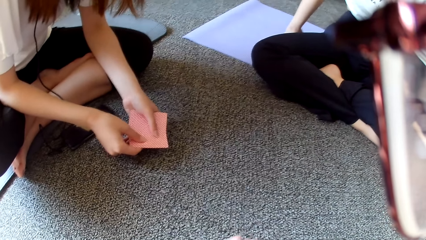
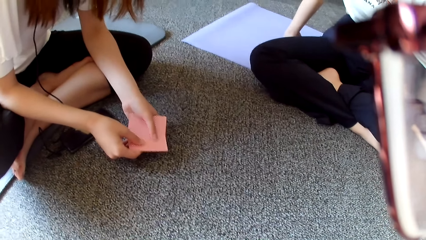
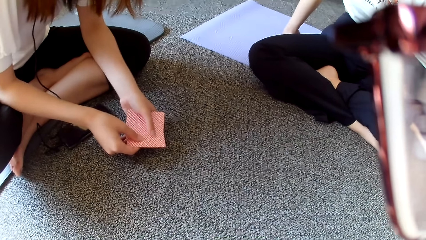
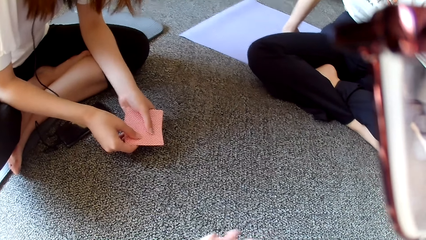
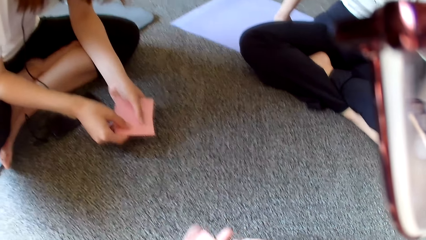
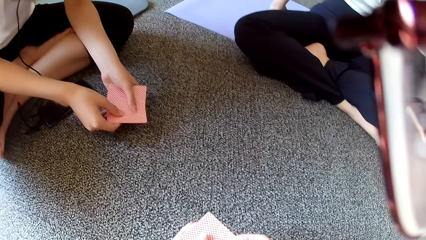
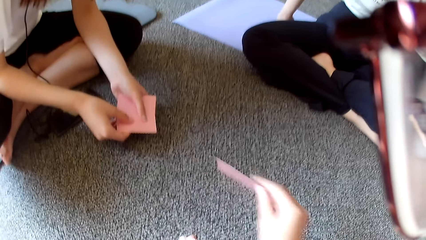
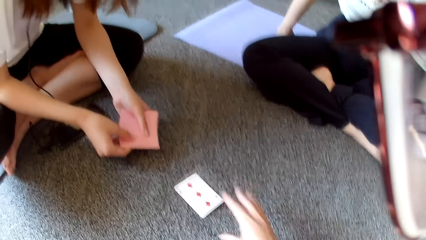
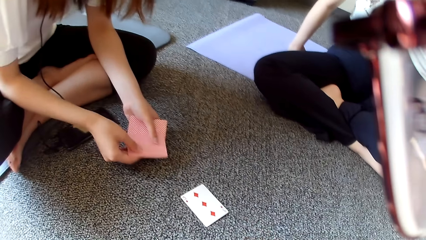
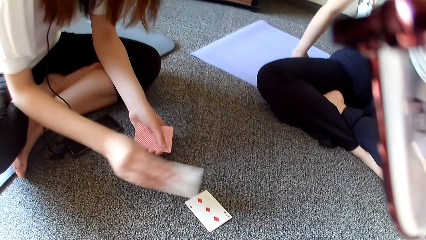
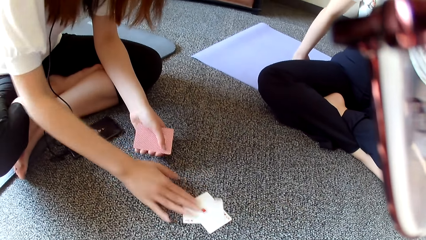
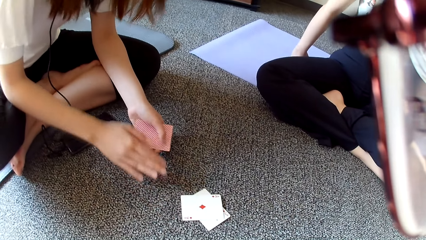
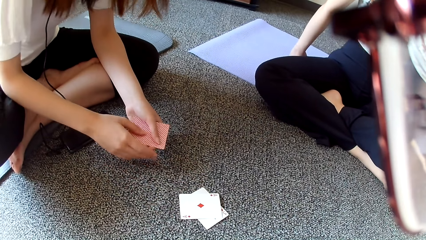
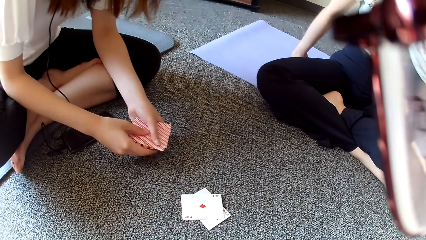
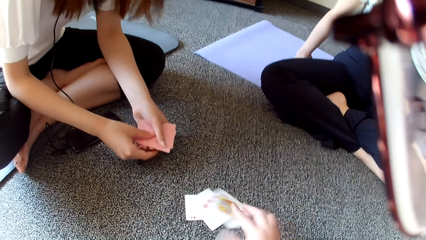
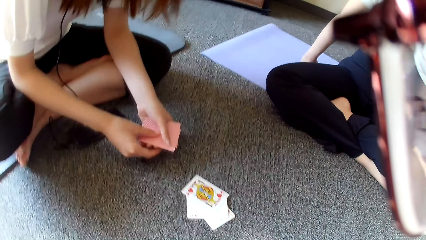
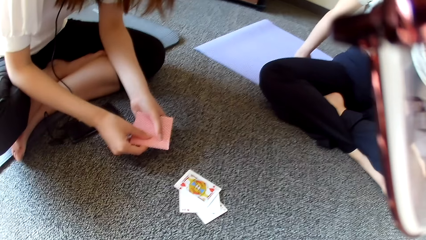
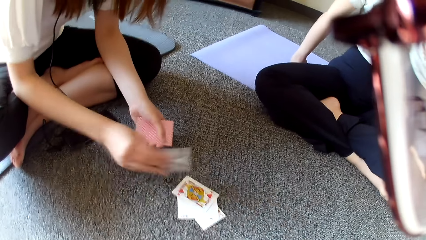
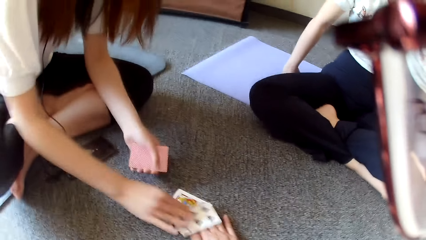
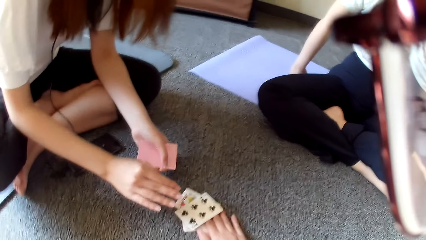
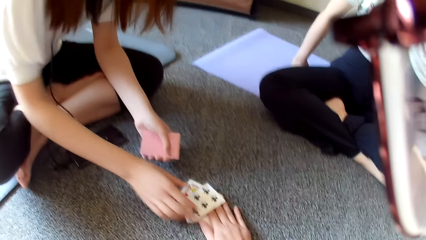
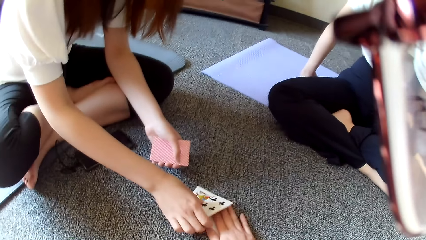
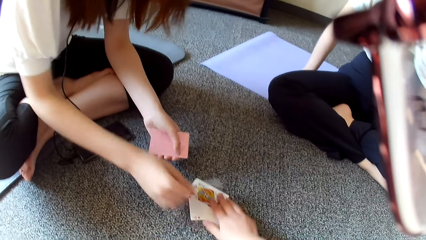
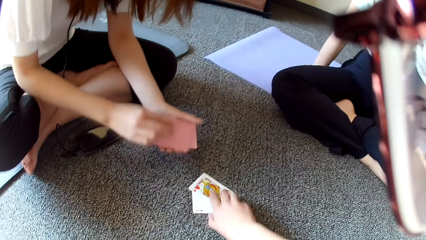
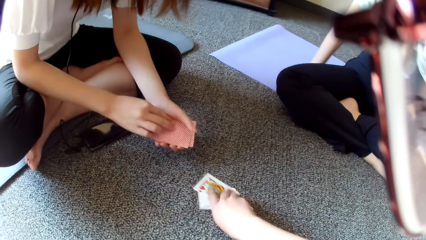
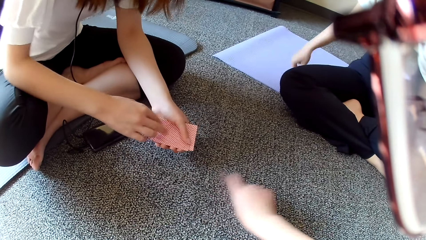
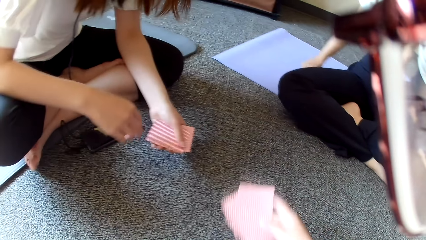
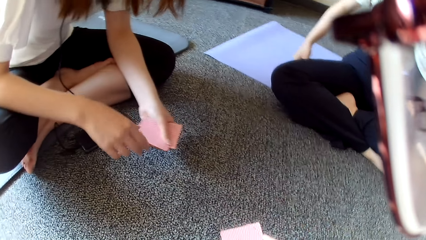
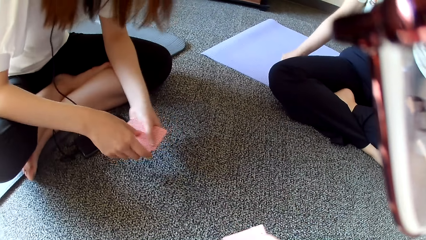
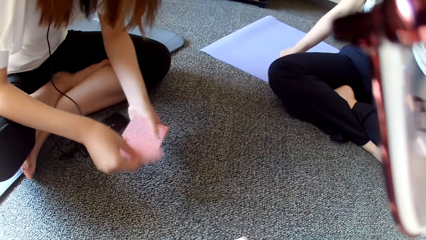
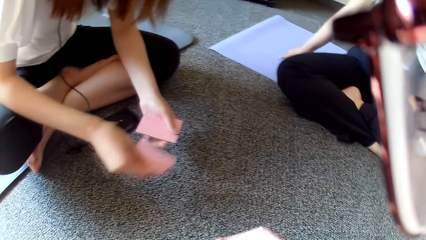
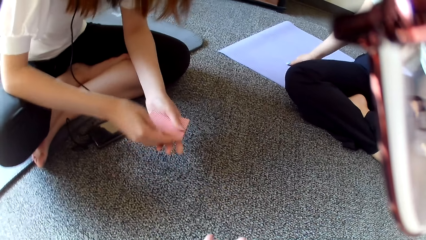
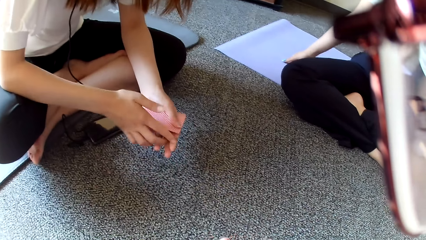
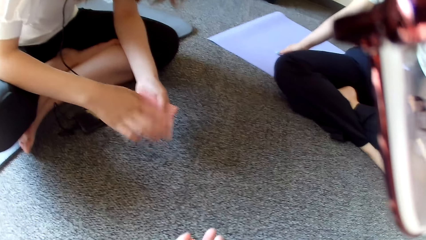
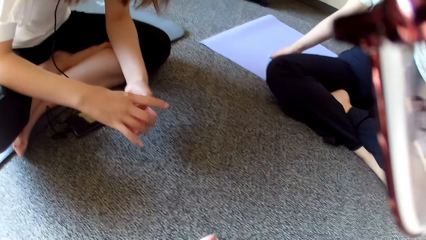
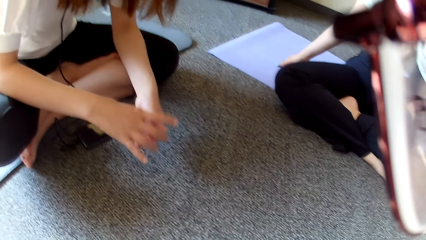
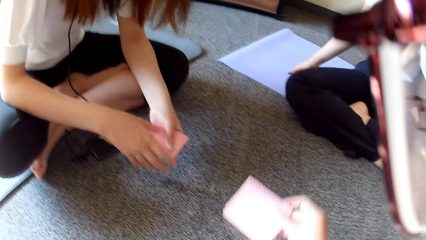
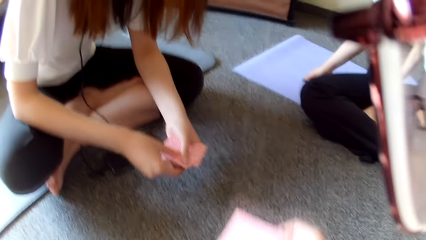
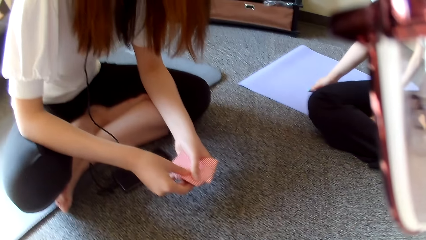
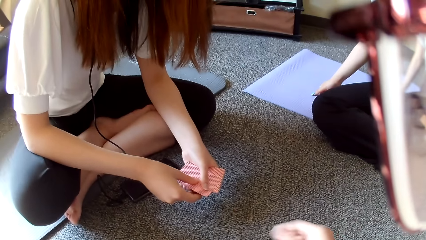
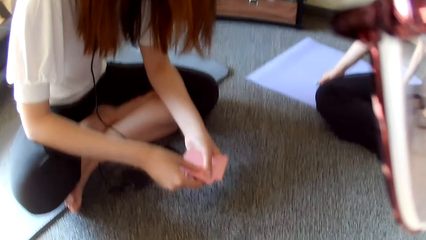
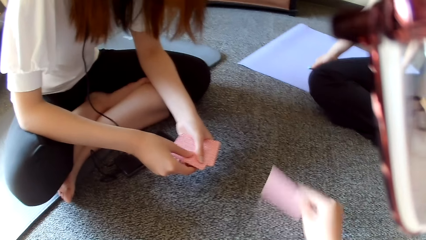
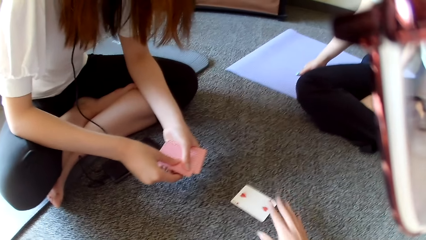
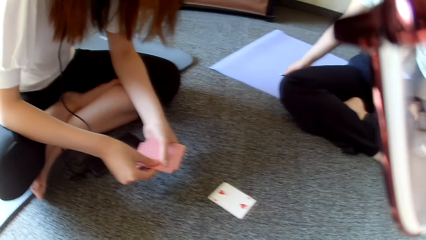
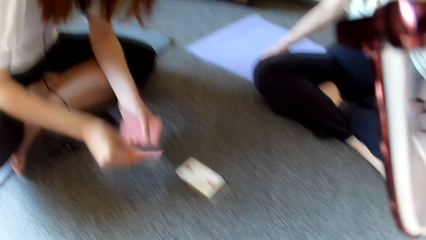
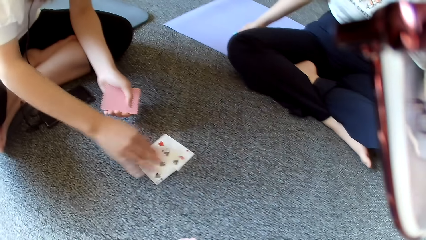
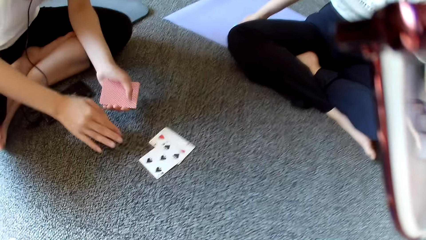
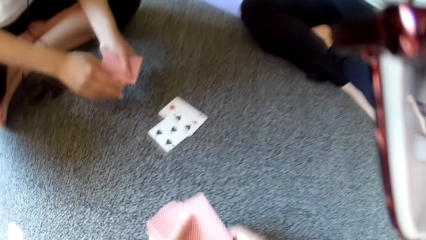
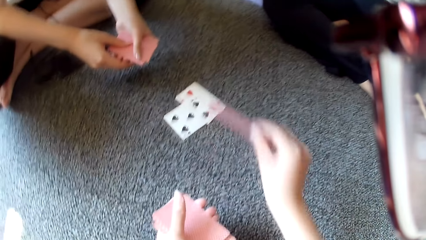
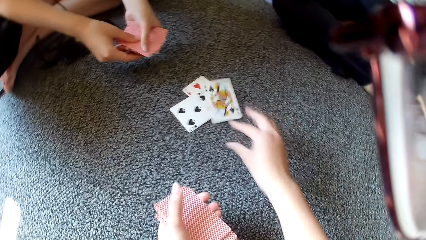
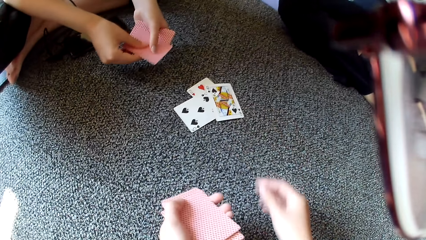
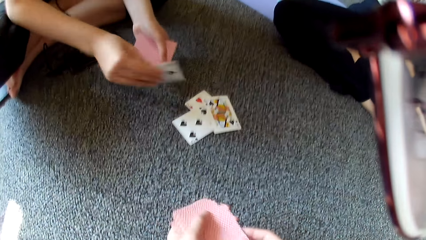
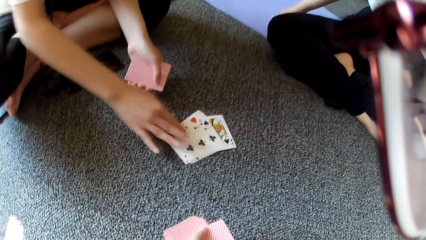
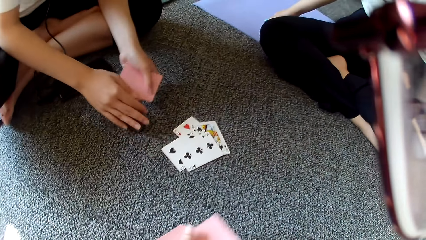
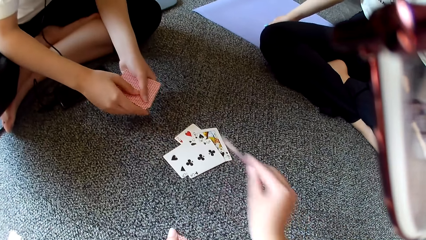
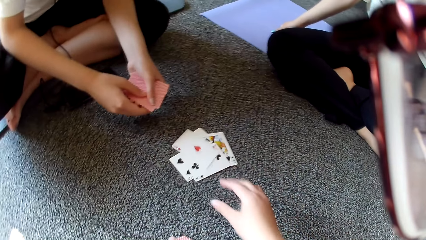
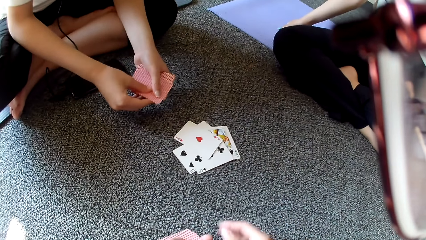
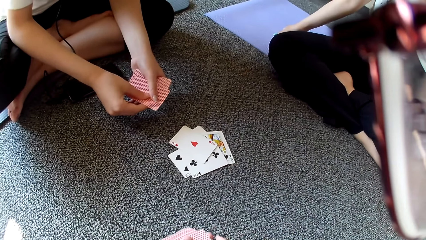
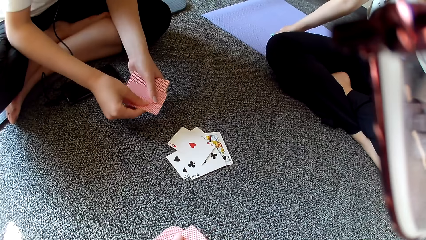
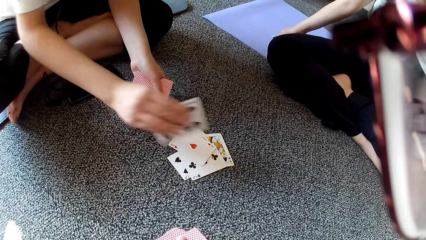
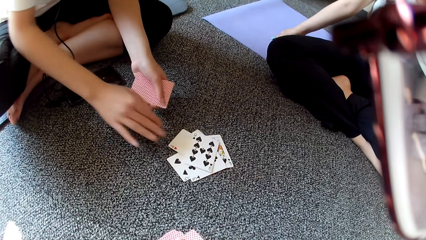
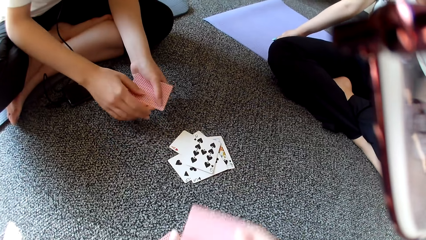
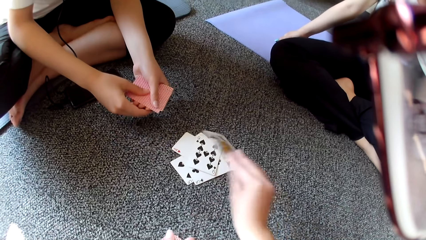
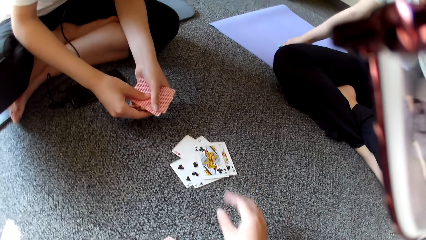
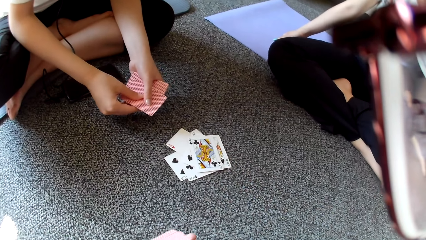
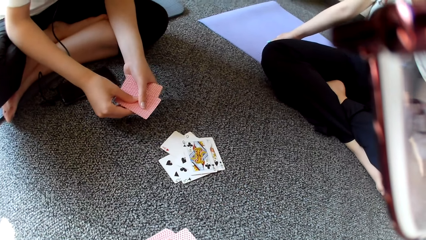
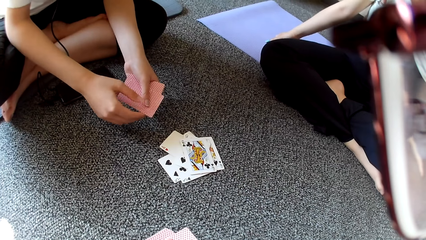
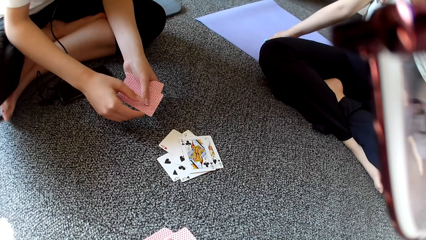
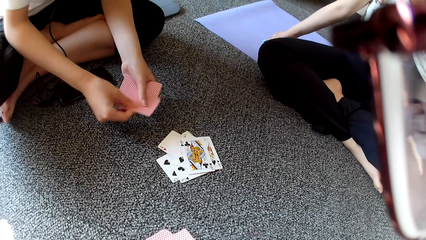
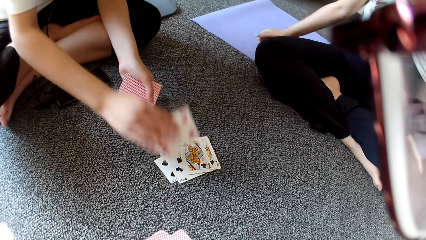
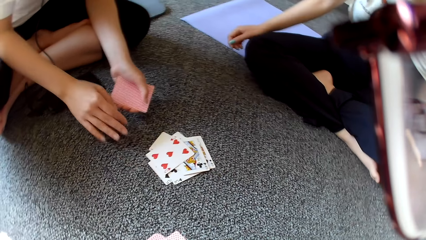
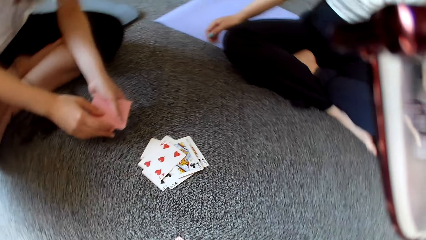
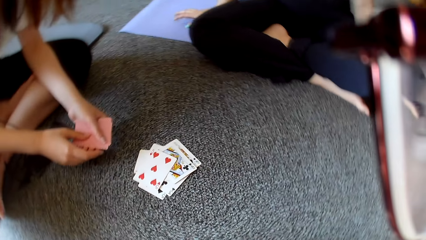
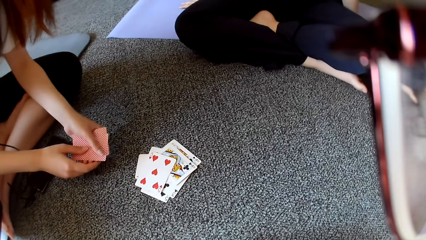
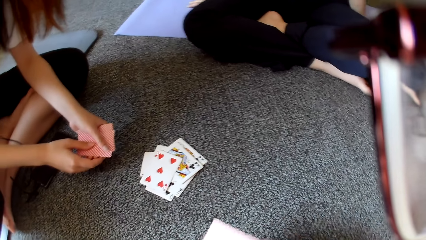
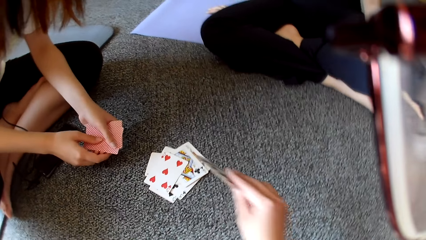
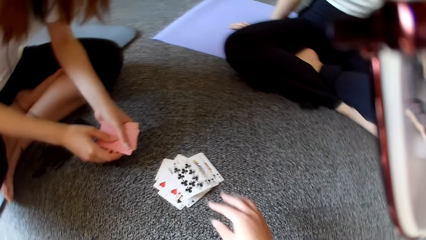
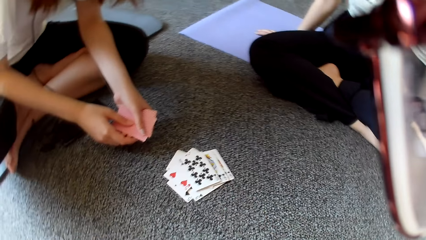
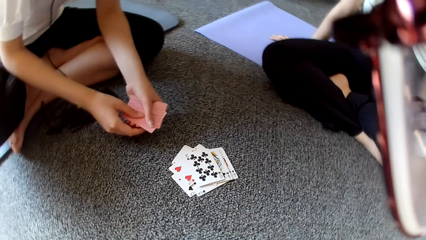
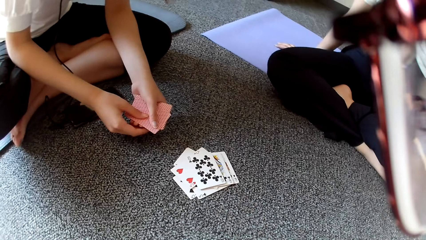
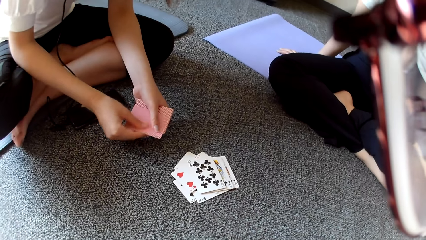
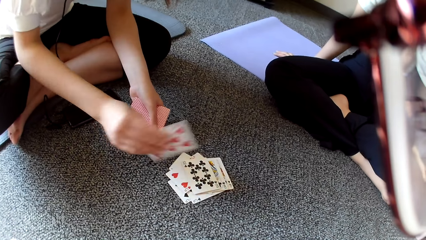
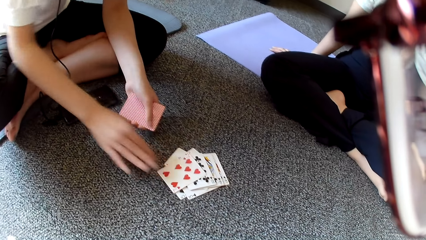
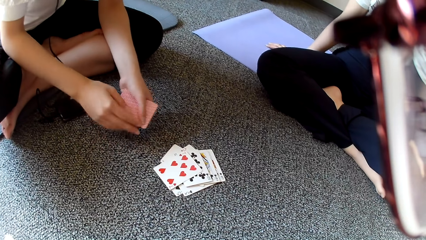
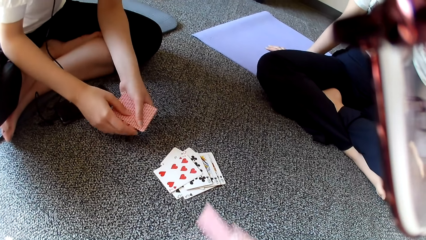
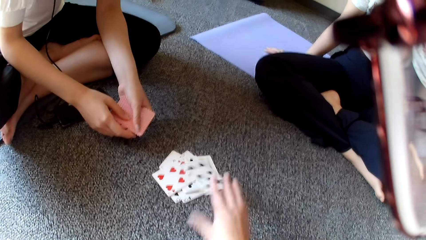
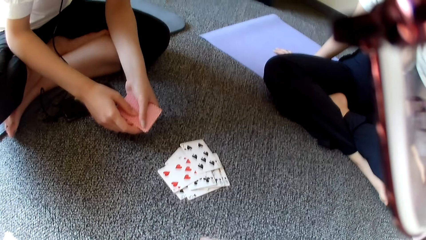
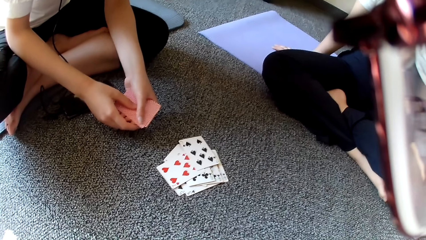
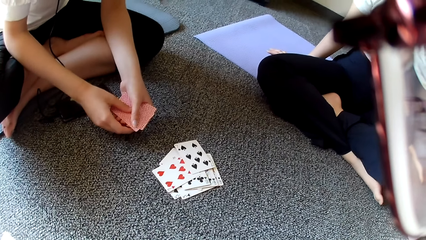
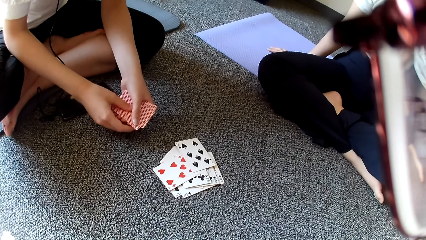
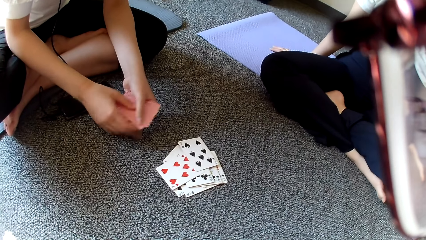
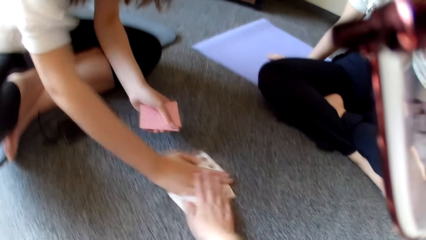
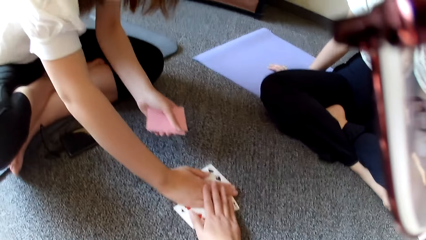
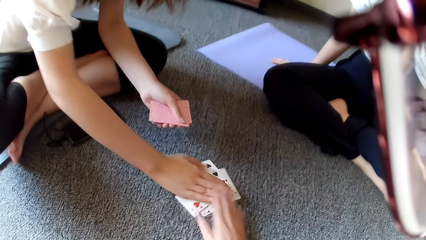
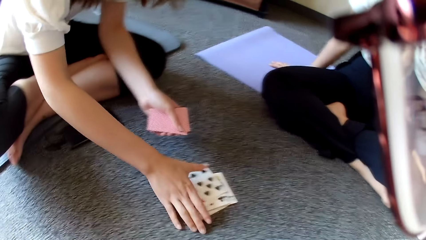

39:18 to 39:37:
The camera wearer places a card on the floor and plays poker. A woman plays poker and places a card on the floor. The camera wearer plays poker and places a card on the floor. The woman plays poker and places a card on the floor. The camera wearer collects cards on the floor. The woman shuffles the cards. The camera wearer stretches the hand. They place a card on the floor and play poker. The woman plays poker and places a card on the floor. The camera wearer places a card on the floor. The woman places a card on the floor. The camera wearer plays poker and places a card on the floor. The woman places a card on the floor and plays poker. The camera wearer places a card on the floor and plays poker. The woman plays poker and places a card on the floor. The camera wearer places a card on the floor and plays poker. The woman plays poker and places a card on the floor. The camera wearer places a card on the floor and plays poker.
